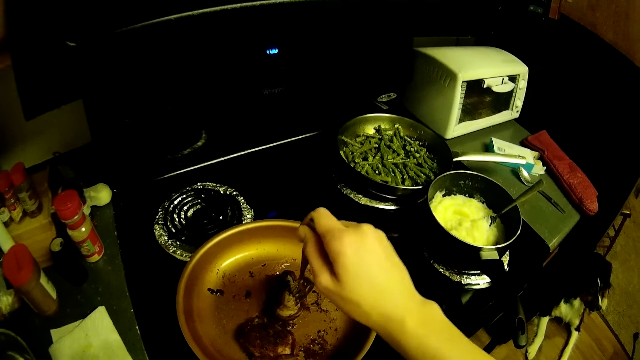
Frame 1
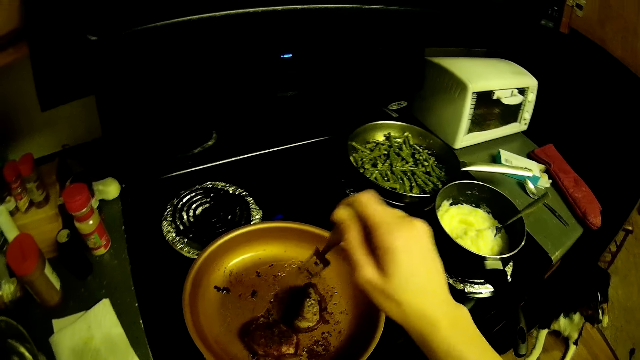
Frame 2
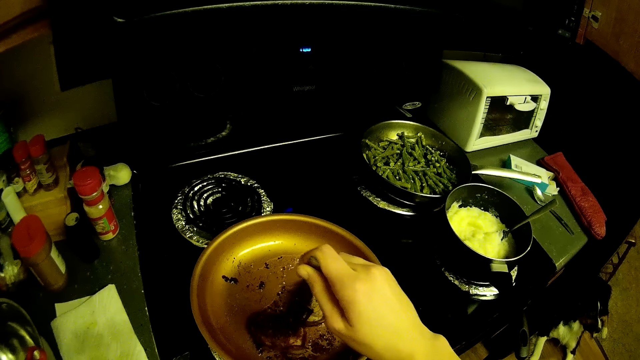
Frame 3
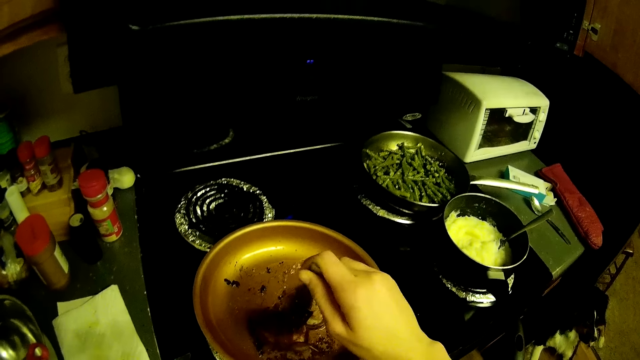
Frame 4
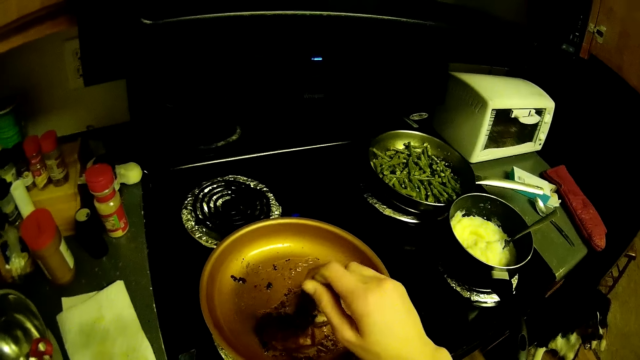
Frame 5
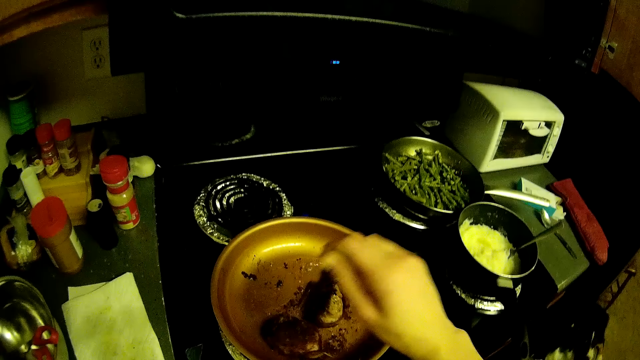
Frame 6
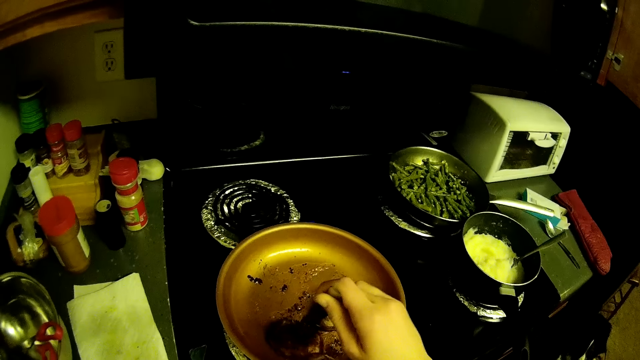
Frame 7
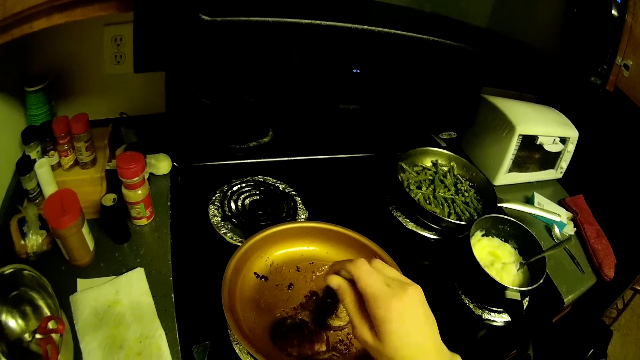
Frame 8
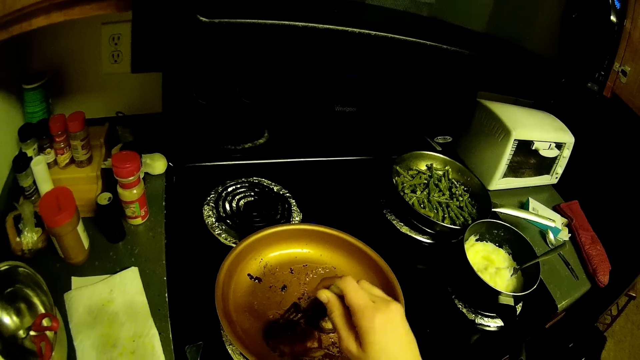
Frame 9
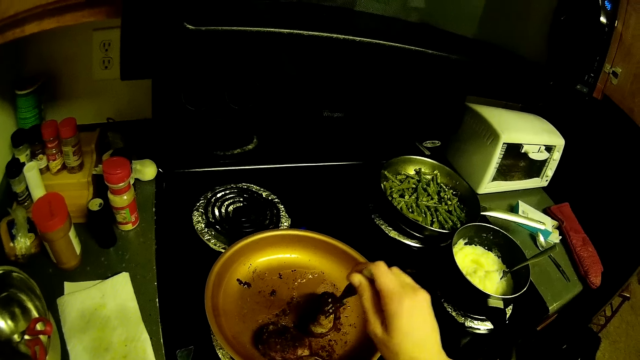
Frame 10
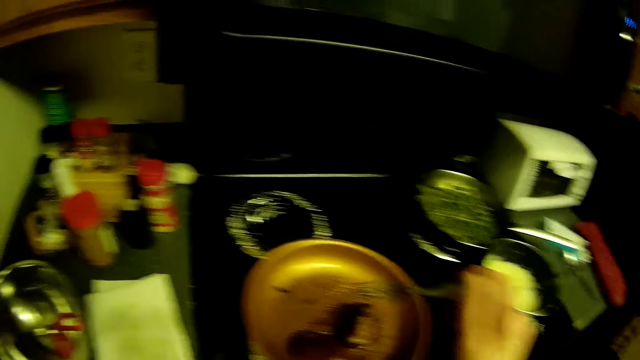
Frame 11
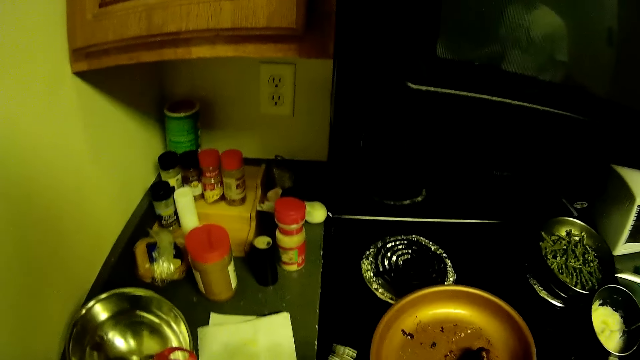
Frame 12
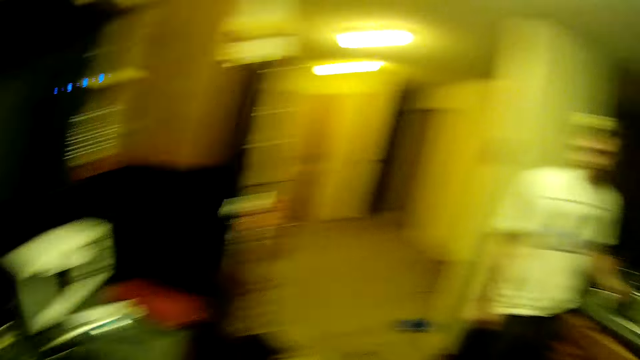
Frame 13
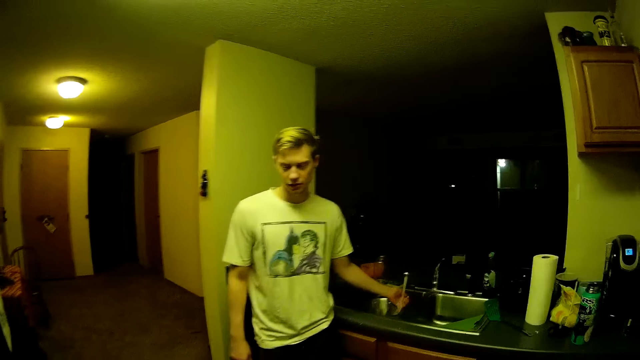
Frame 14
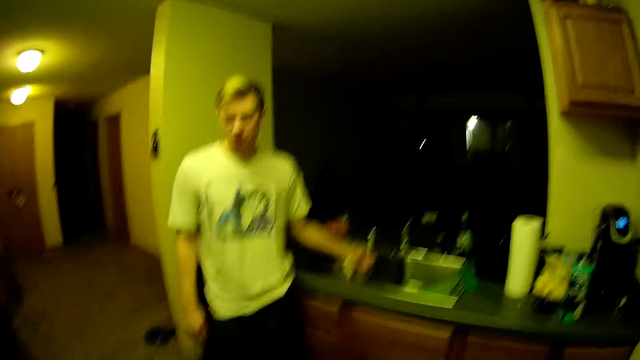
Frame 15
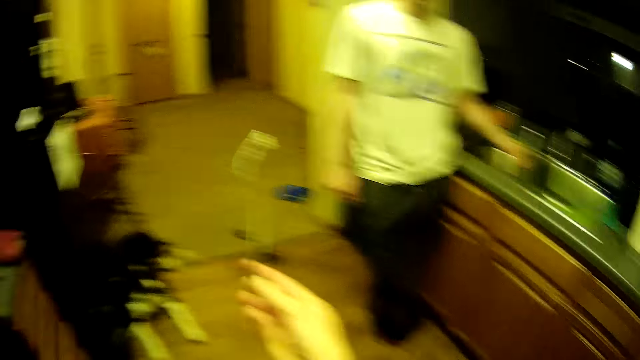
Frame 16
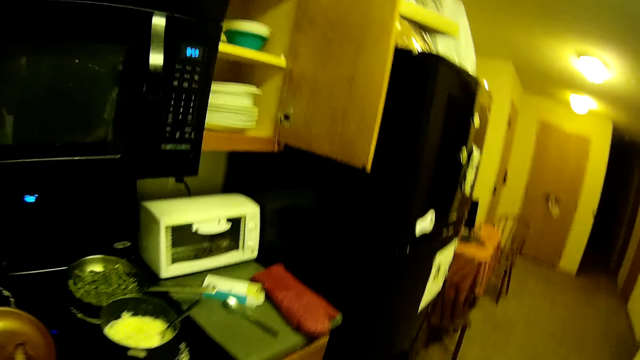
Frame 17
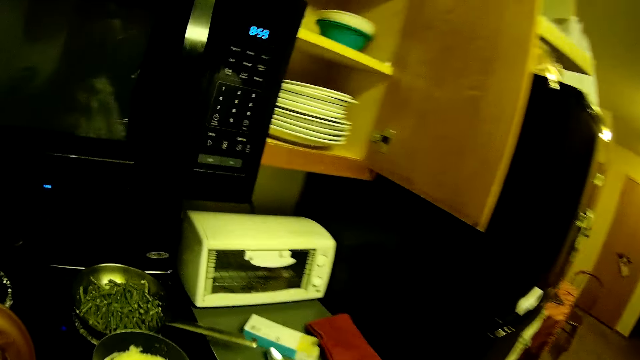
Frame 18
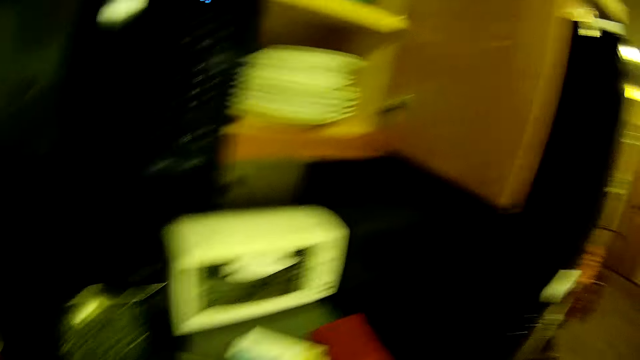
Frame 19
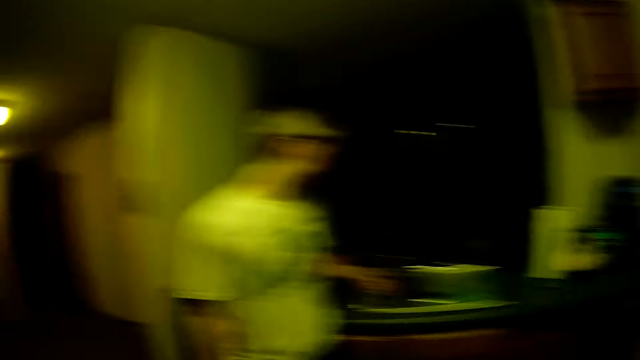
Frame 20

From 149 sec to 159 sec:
The camera wearer turns the meat with a fork. A man washes his hand.

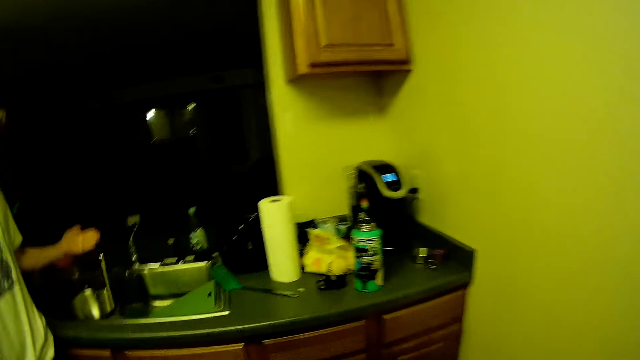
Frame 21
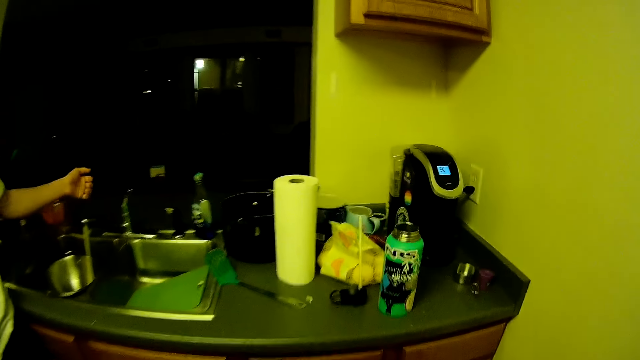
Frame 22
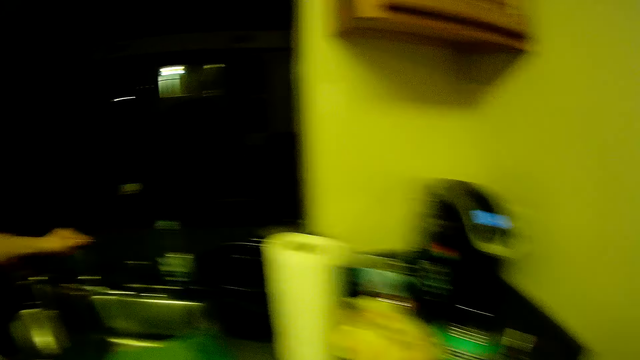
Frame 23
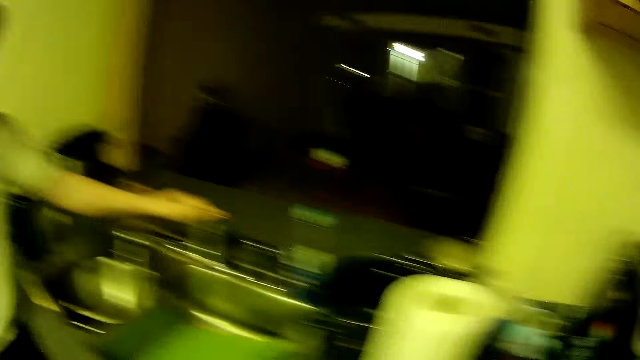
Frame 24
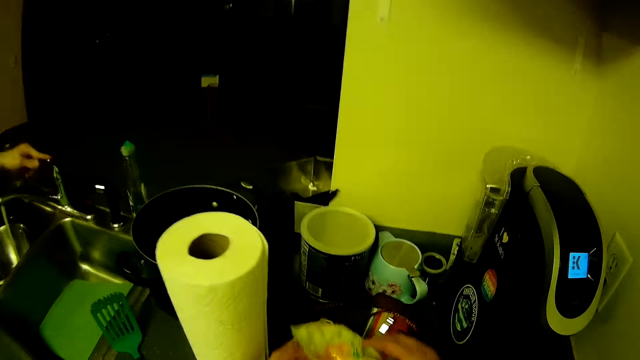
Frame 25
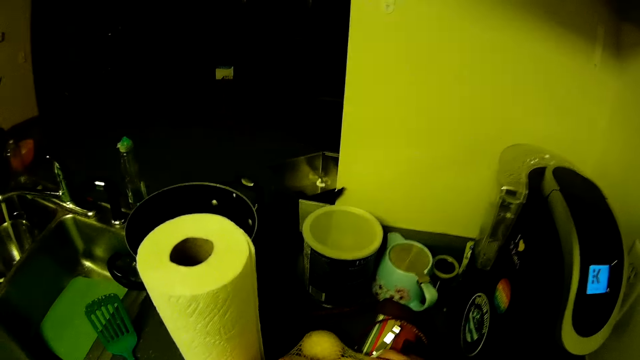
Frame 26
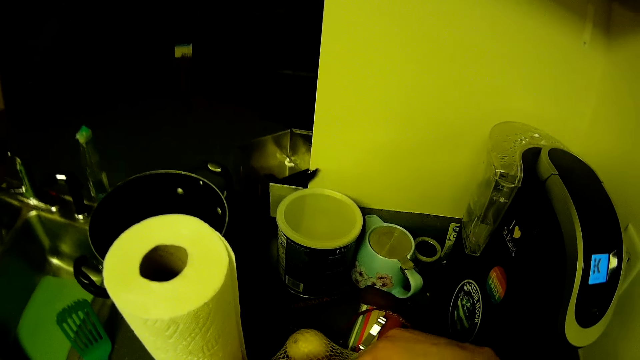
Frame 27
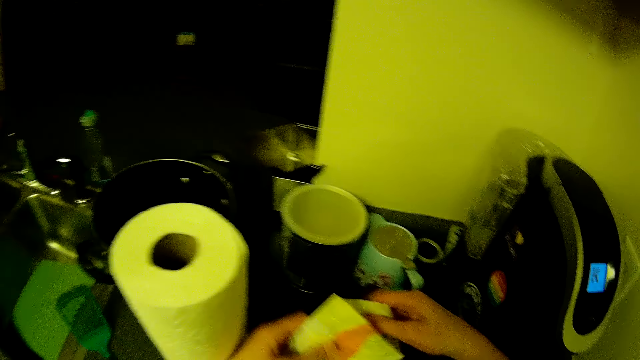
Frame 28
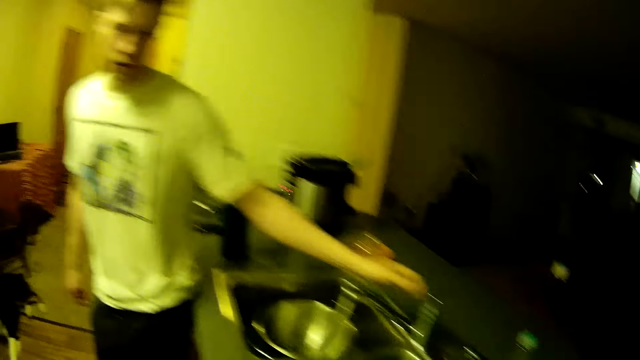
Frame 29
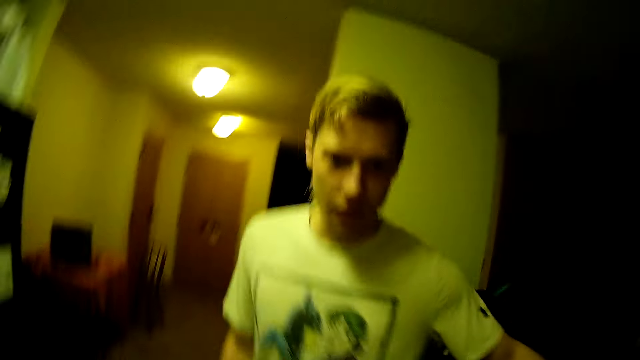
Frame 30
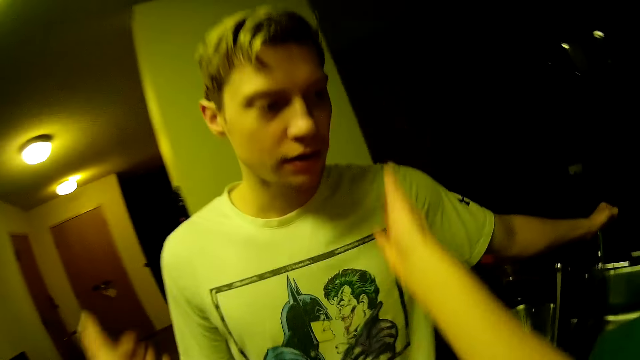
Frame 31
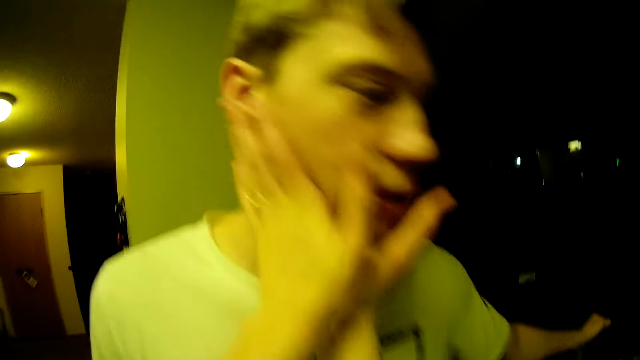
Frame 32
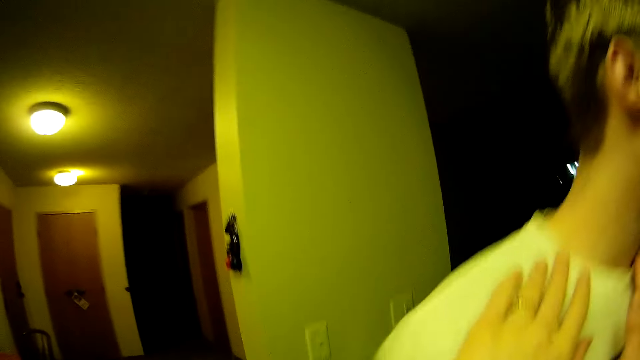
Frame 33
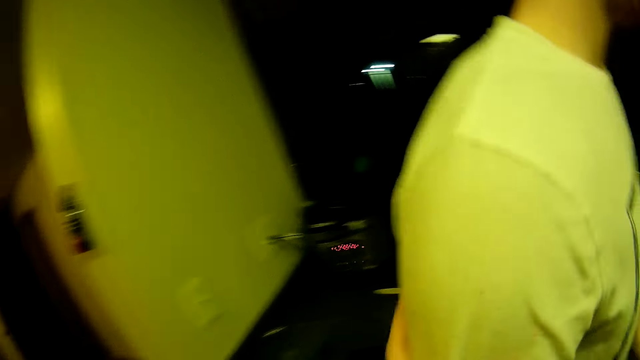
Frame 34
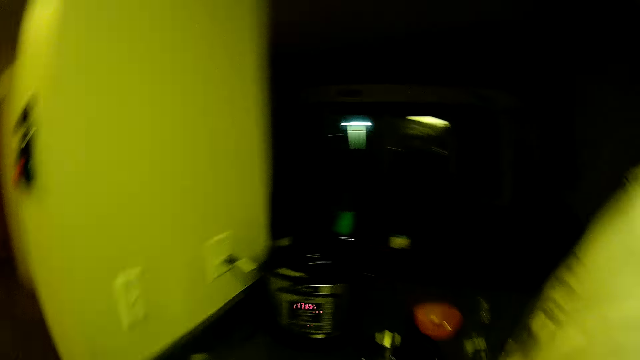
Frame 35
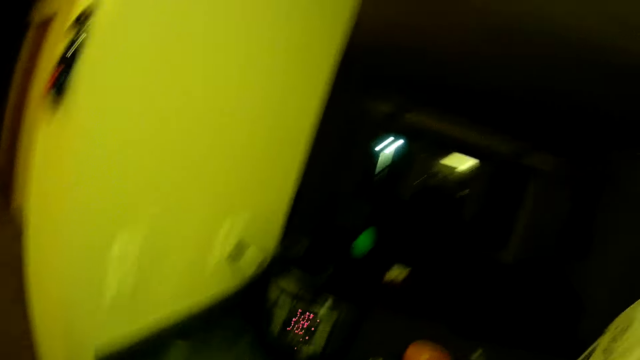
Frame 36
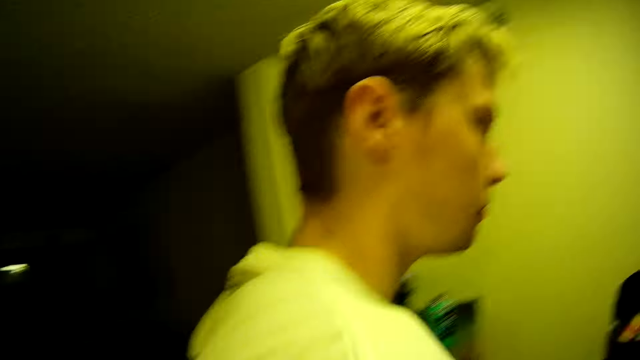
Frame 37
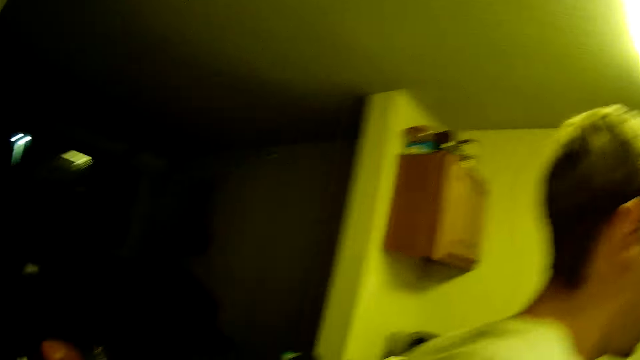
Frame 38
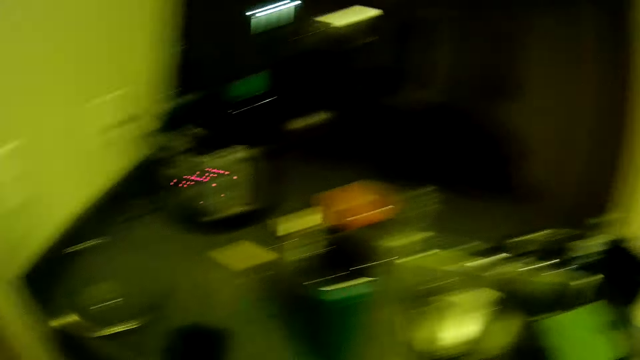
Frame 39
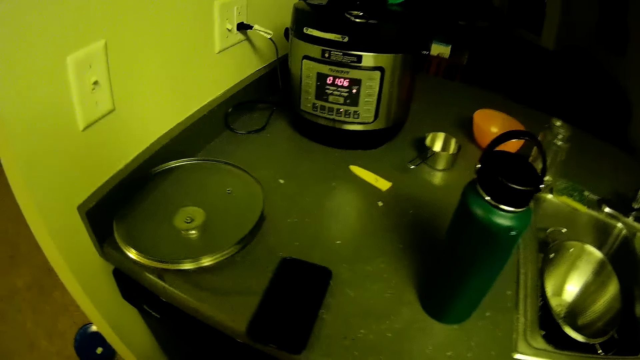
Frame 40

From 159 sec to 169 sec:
A man closes a tap. The camera wearer holds a paper tag on the countertop with both her hands. She holds the man's face with both her hands.
